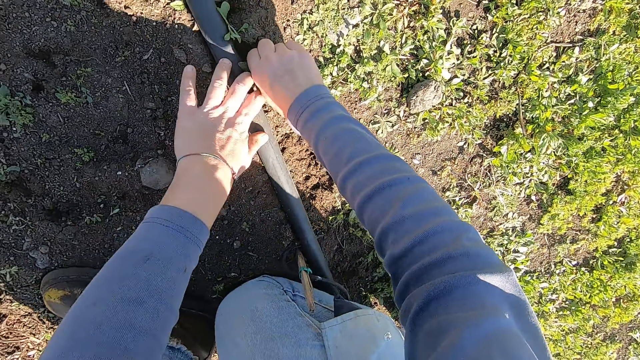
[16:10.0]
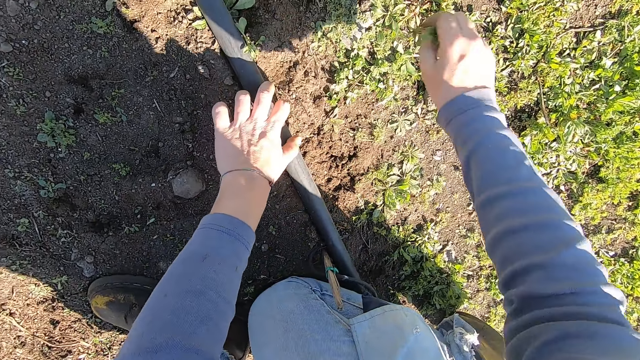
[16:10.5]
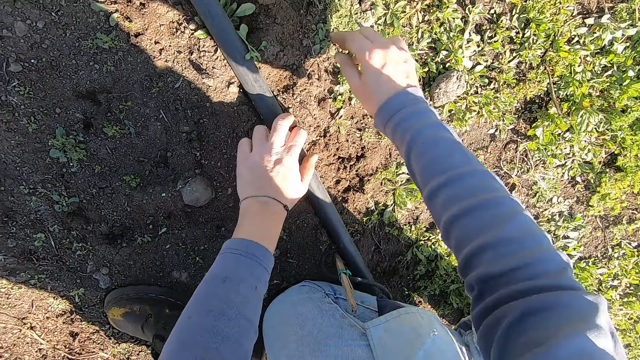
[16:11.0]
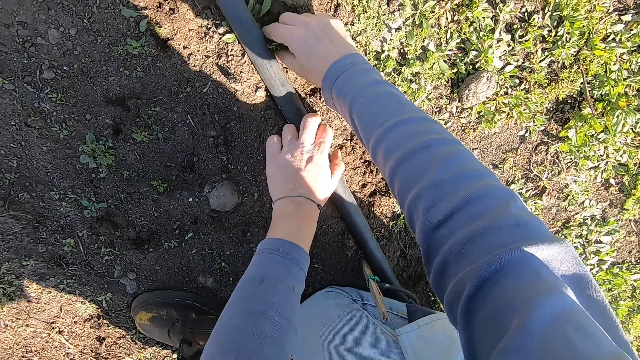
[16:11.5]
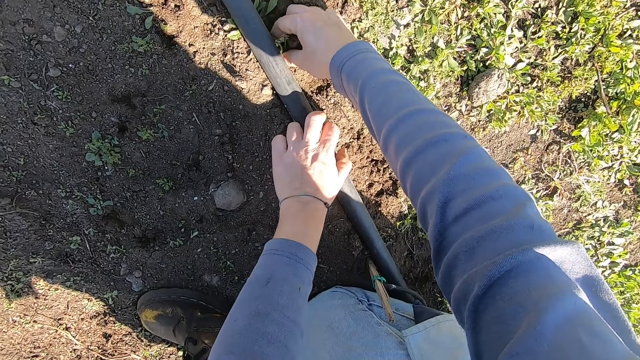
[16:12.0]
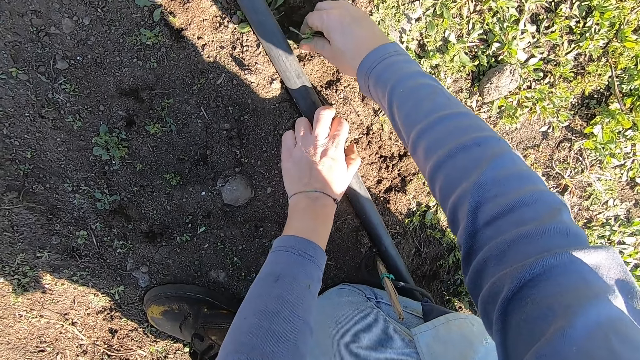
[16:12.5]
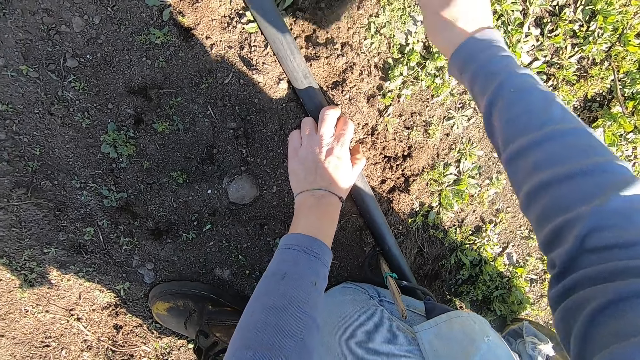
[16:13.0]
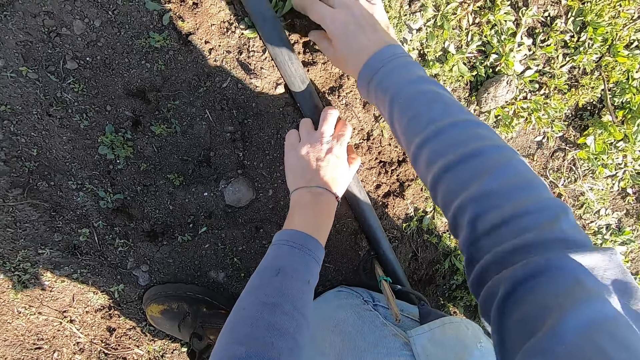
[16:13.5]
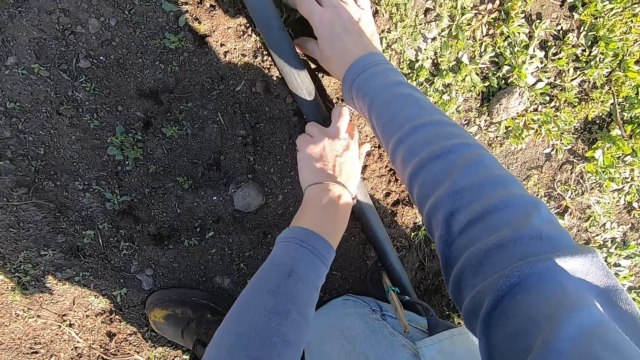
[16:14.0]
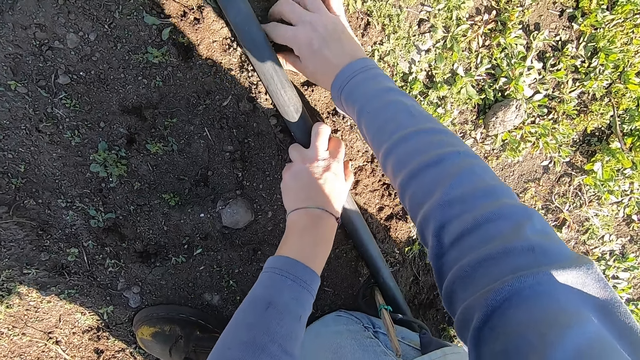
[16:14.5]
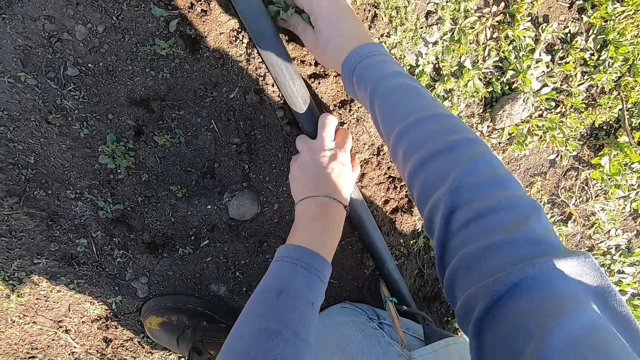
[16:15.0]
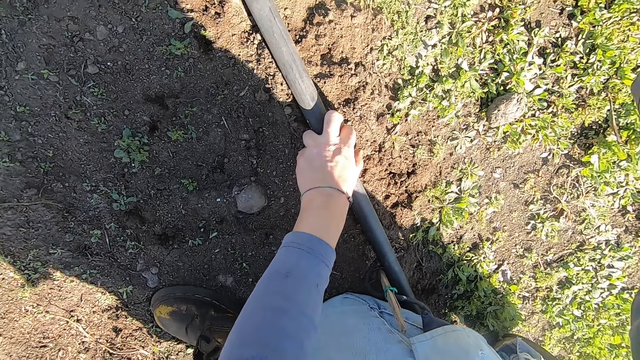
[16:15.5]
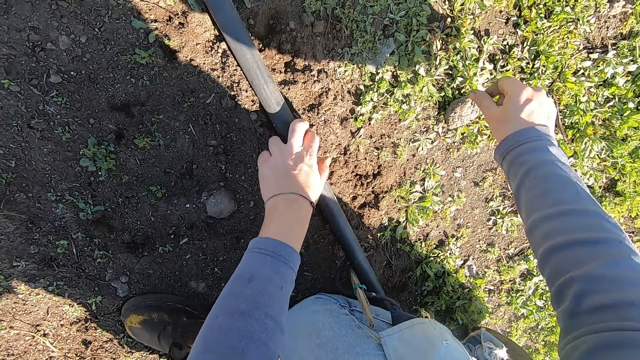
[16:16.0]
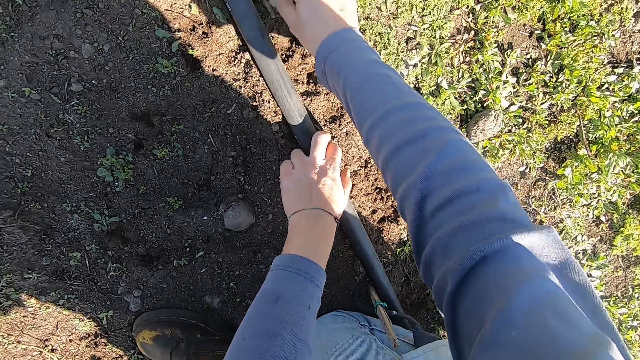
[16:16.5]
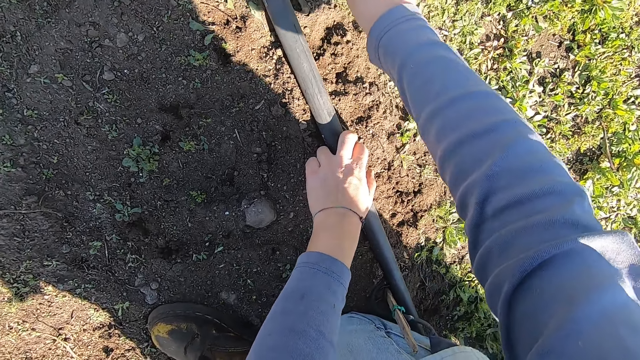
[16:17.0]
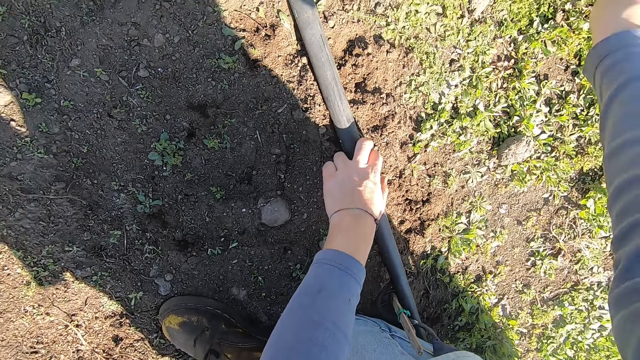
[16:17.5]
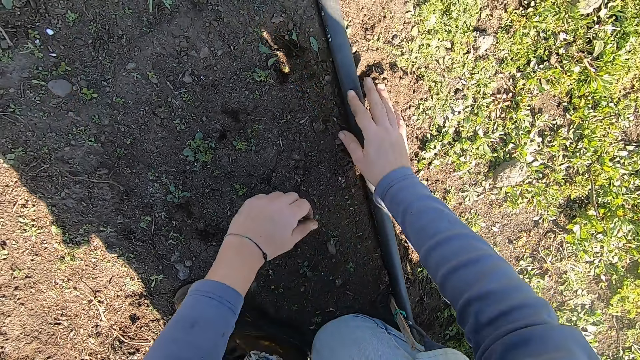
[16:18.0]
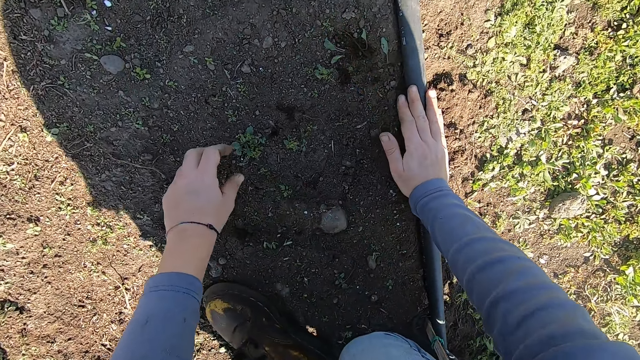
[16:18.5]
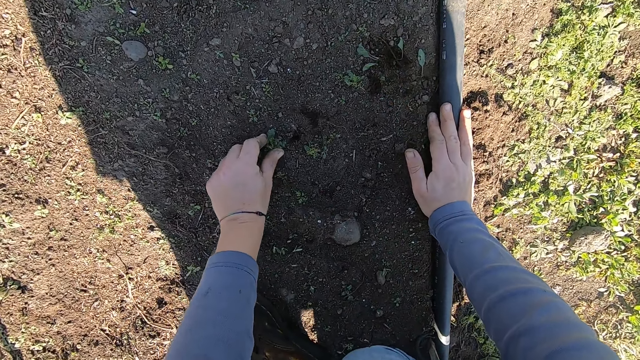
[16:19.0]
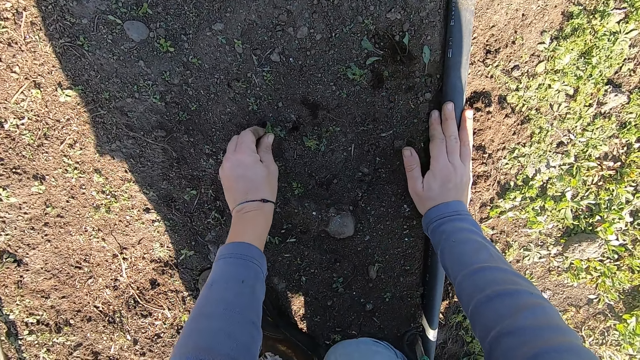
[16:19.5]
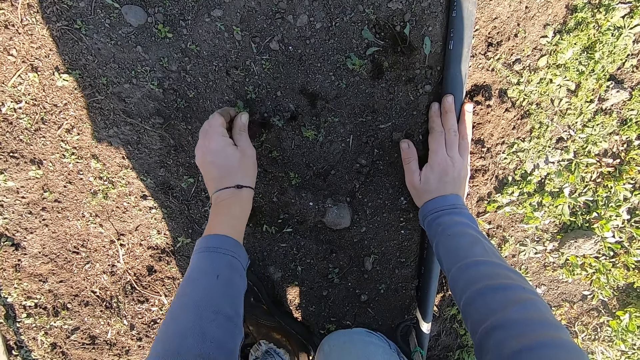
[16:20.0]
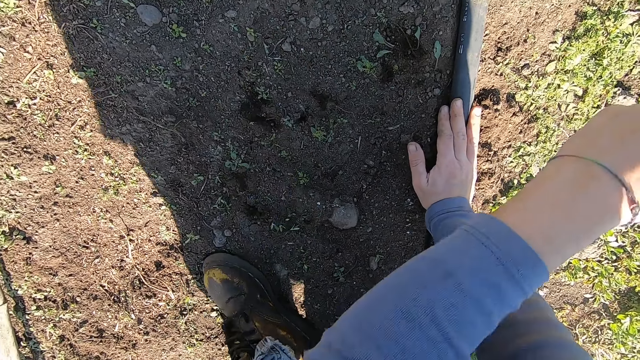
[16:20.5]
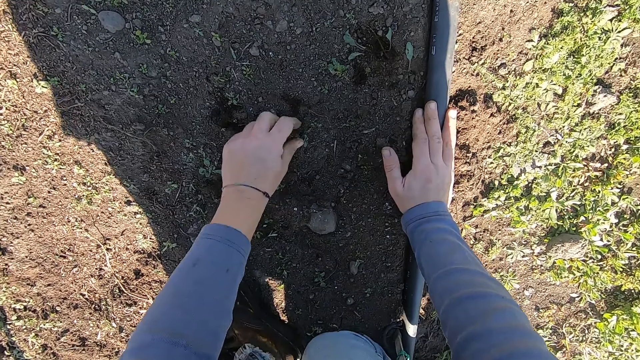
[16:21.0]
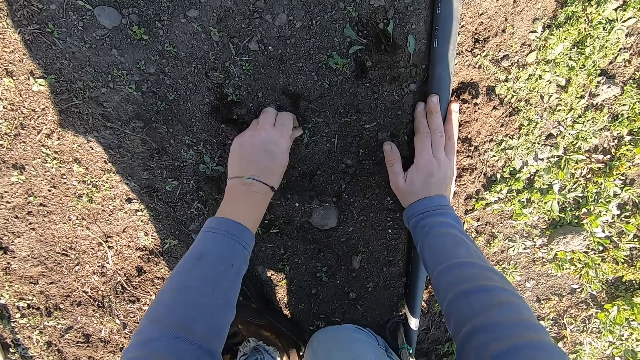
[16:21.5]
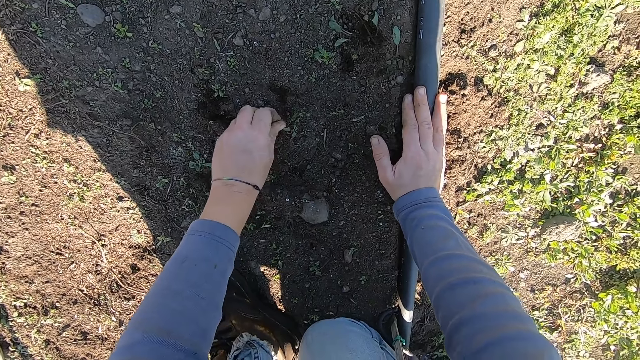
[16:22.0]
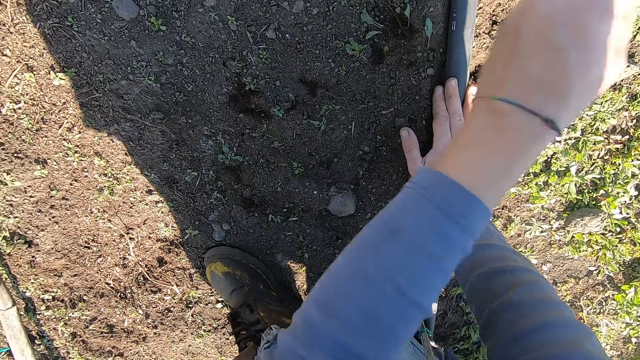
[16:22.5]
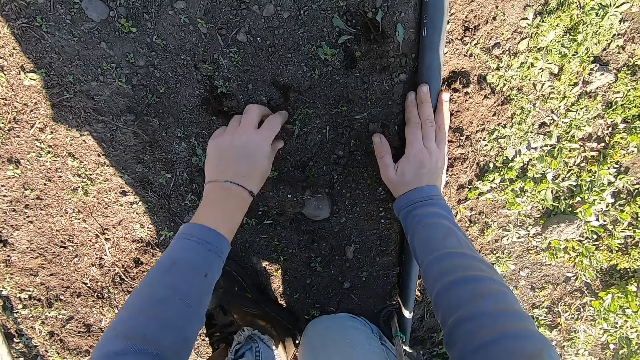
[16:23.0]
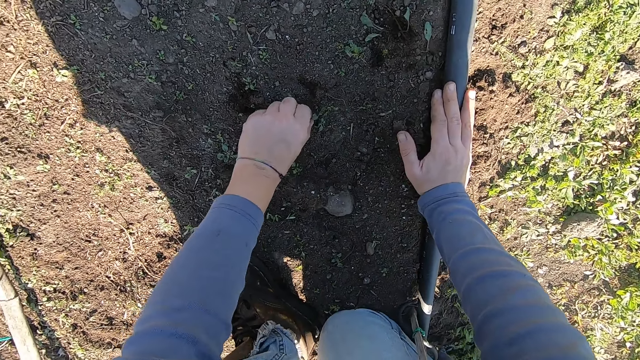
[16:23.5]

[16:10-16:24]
The camera wearer places his left hand on the metallic pipe. He throws the weed in his right hand away. He removes a weed from the ground with his right hand. He throws the weed in his right hand away. He removes a weed from the ground with his right hand. He throws the weed in his right hand away. He moves his right hand. He places his right hand on the metallic pipe. He removes a weed from the ground with his left hand. He throws the weed in his left hand away. He removes a weed from the ground with his left hand. He throws the weed in his left hand away.

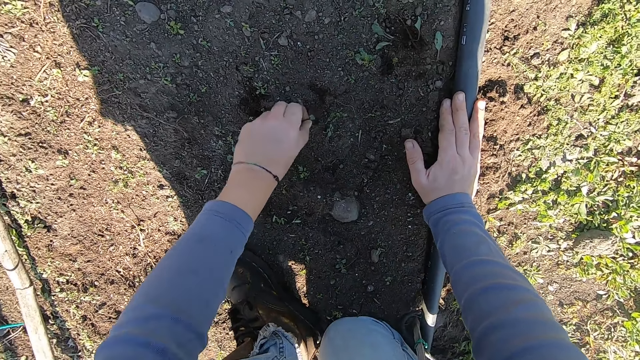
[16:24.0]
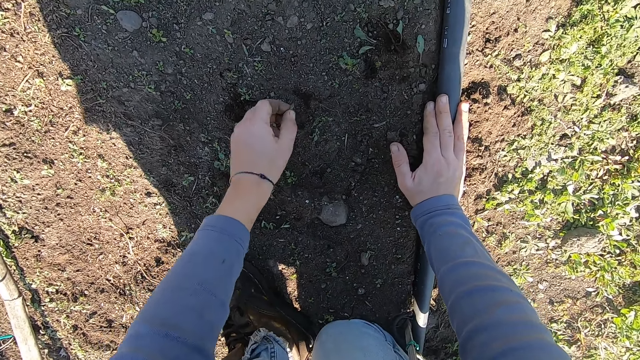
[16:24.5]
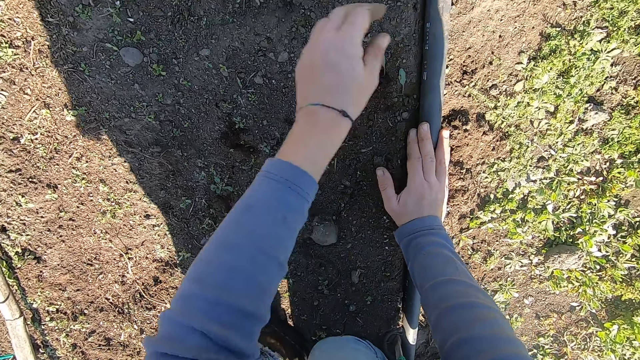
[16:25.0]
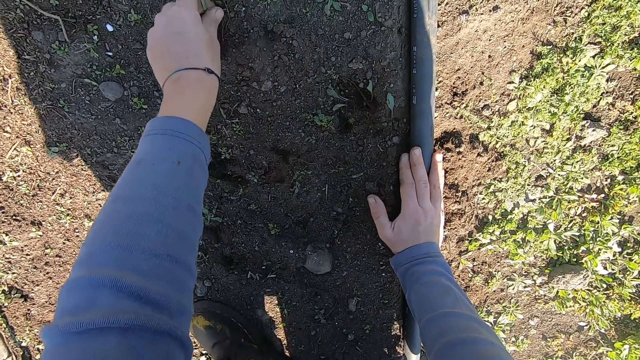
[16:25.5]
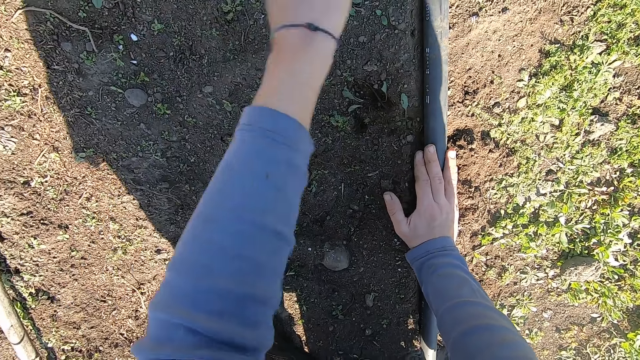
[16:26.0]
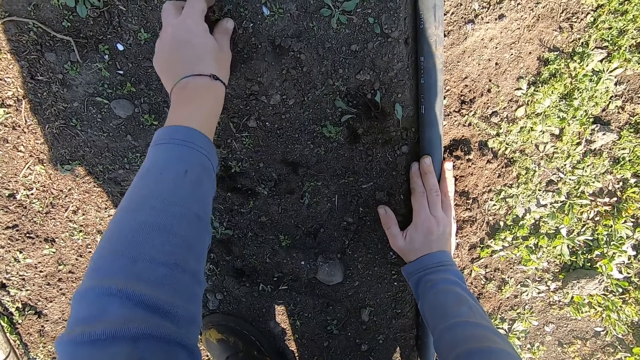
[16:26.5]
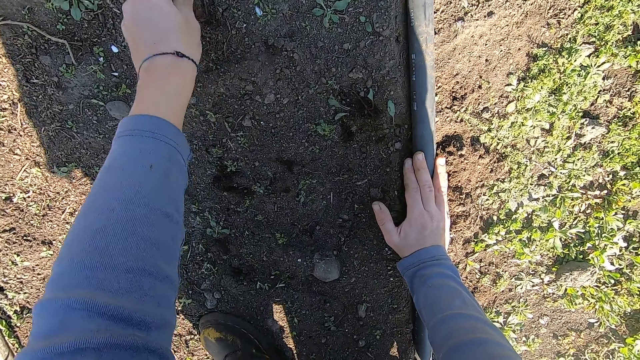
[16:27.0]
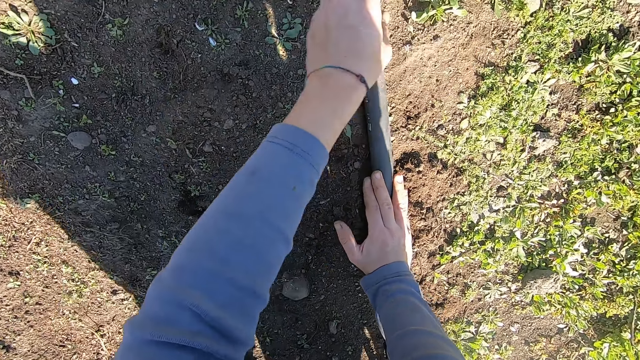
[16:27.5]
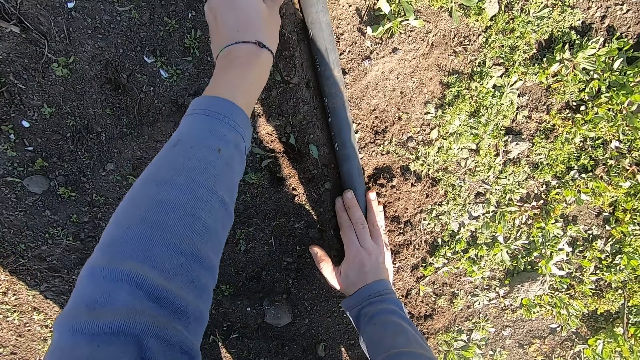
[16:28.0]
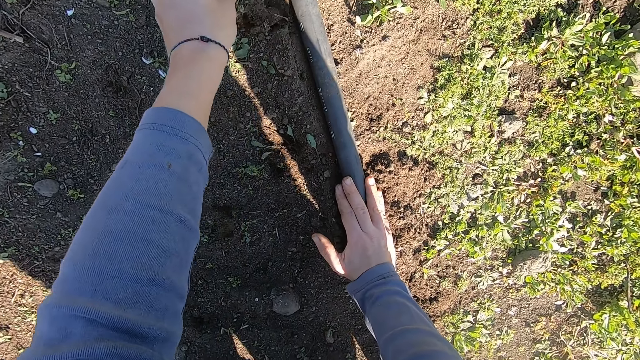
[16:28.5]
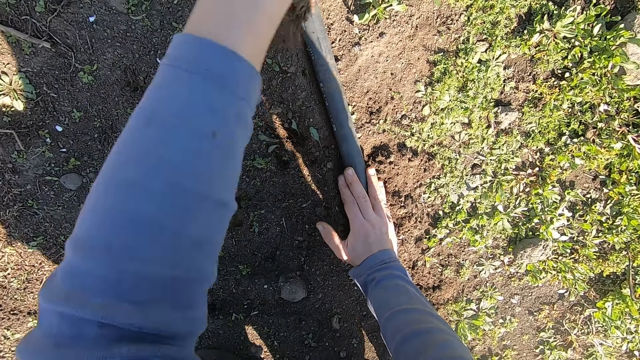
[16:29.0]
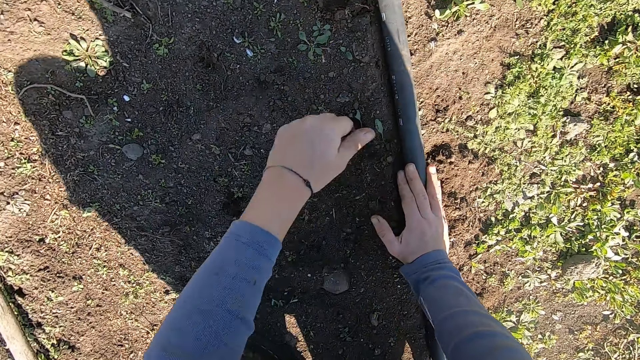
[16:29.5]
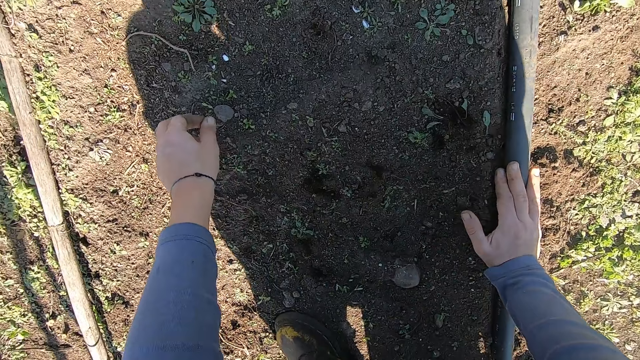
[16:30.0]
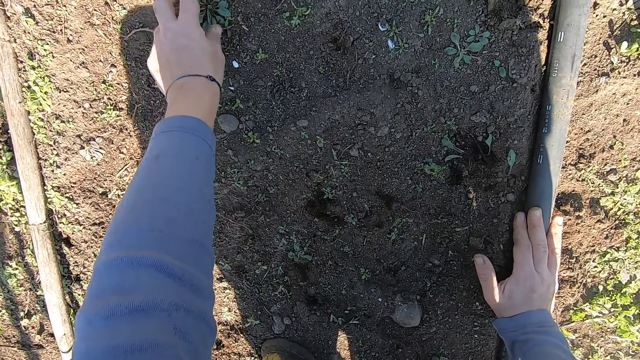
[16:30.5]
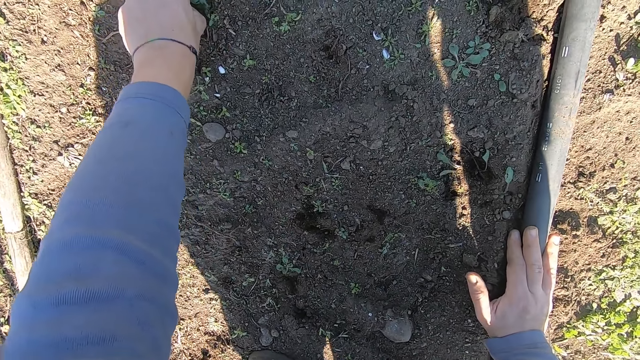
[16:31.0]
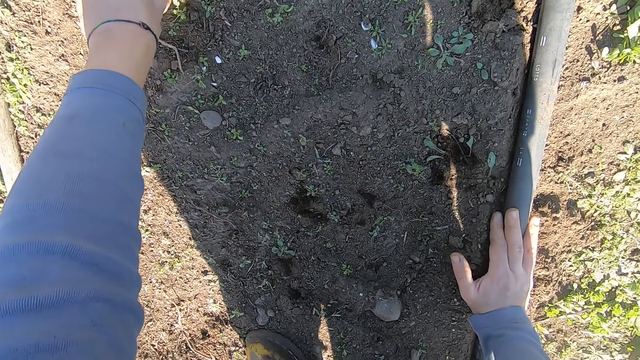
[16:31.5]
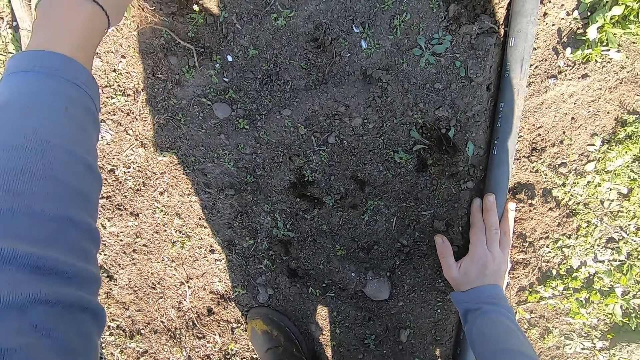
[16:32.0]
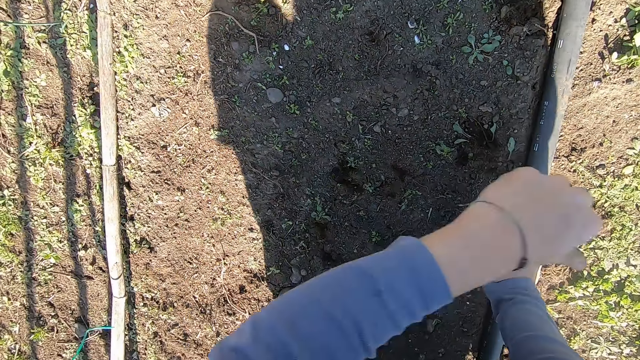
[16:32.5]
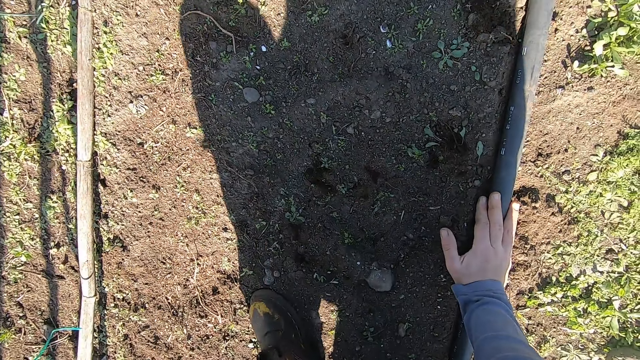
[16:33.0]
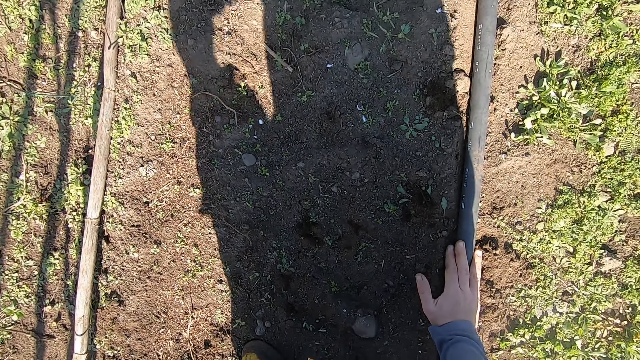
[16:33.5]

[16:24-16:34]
The camera wearer removes a weed from the ground with his left hand. He throws the weed in his left hand away. He removes a weed from the ground with his left hand. He throws the weed in his left hand away. He removes a weed from the ground with his left hand. He throws the weed in his left hand away. He removes a weed from the ground with his left hand. He throws the weed in his left hand away. He removes a weed from the ground with his left hand. He throws the weed in his left hand away.
